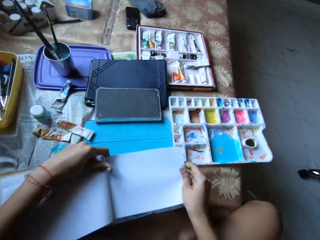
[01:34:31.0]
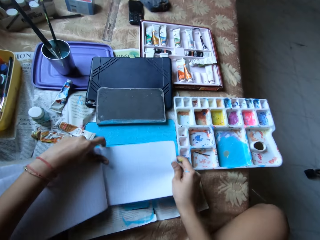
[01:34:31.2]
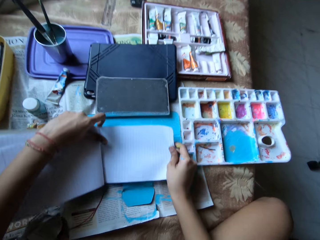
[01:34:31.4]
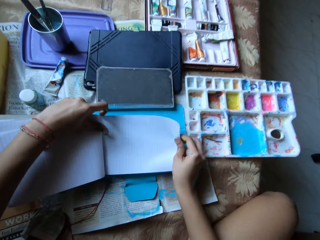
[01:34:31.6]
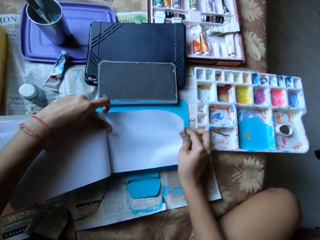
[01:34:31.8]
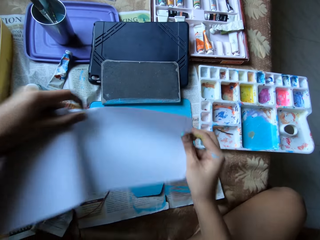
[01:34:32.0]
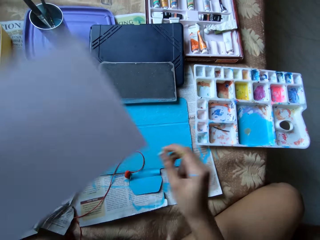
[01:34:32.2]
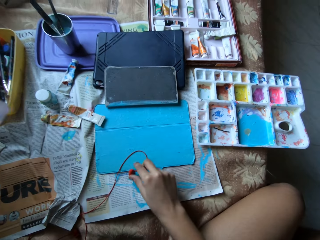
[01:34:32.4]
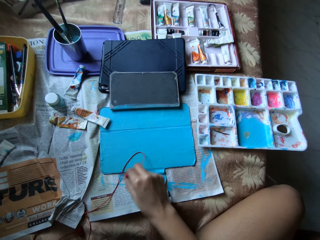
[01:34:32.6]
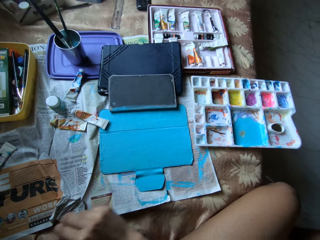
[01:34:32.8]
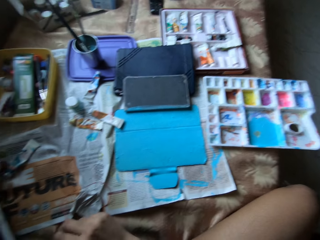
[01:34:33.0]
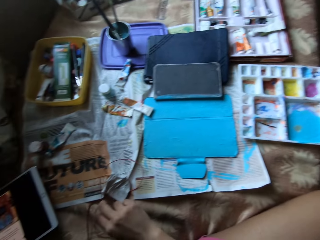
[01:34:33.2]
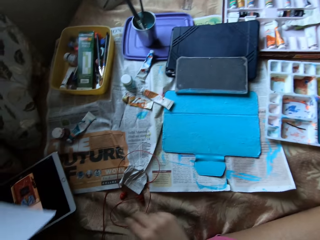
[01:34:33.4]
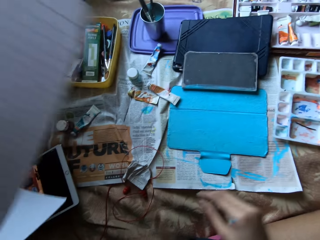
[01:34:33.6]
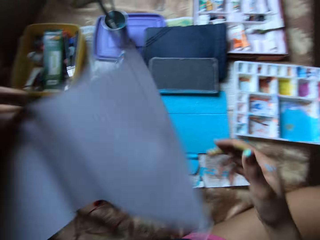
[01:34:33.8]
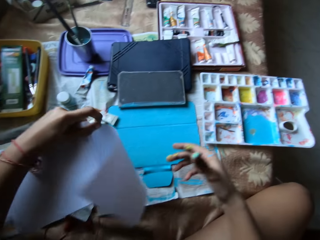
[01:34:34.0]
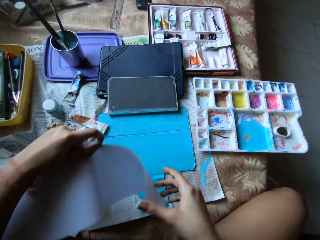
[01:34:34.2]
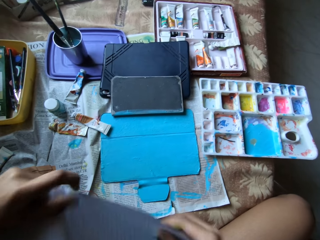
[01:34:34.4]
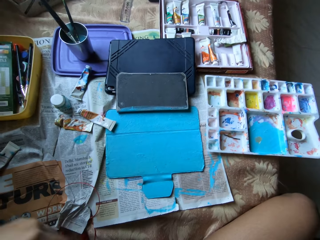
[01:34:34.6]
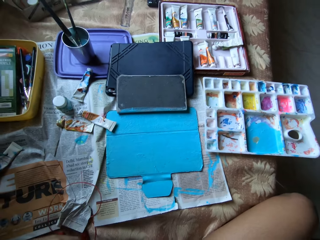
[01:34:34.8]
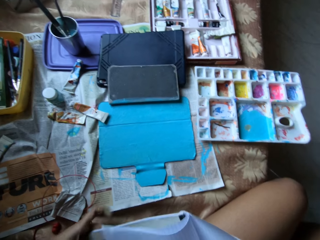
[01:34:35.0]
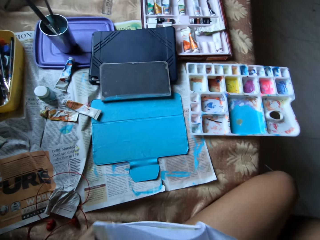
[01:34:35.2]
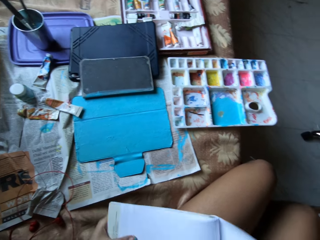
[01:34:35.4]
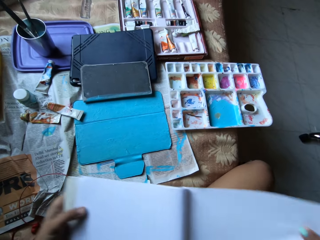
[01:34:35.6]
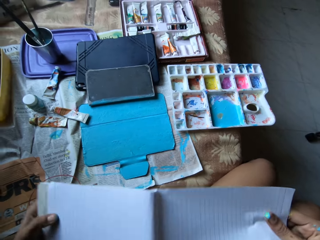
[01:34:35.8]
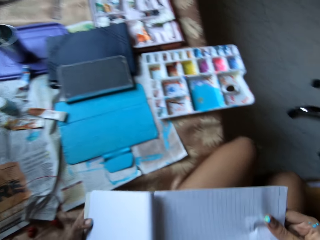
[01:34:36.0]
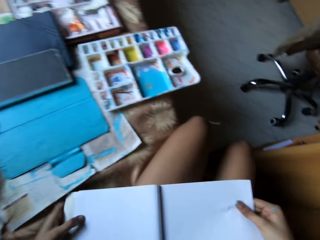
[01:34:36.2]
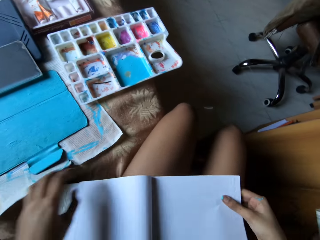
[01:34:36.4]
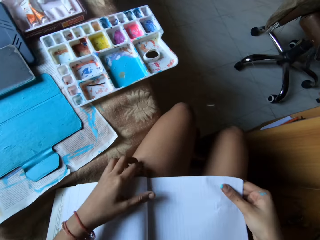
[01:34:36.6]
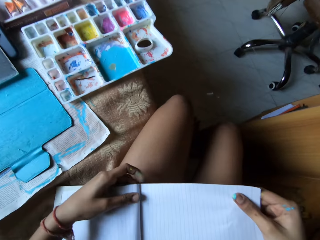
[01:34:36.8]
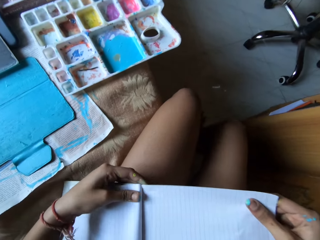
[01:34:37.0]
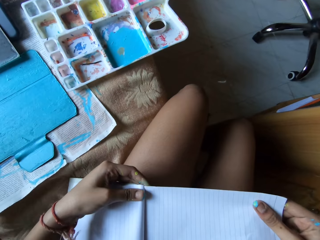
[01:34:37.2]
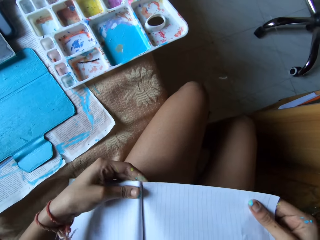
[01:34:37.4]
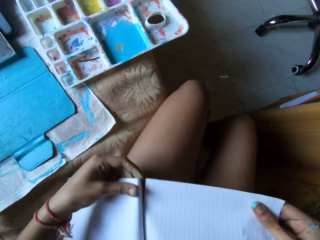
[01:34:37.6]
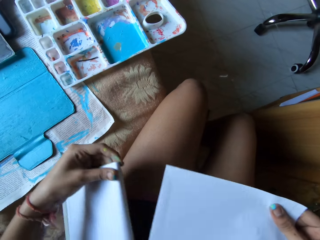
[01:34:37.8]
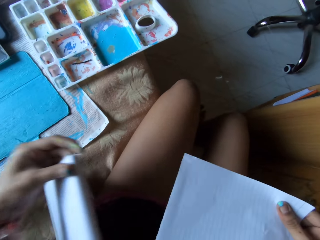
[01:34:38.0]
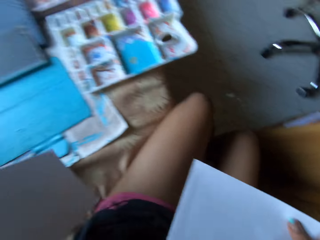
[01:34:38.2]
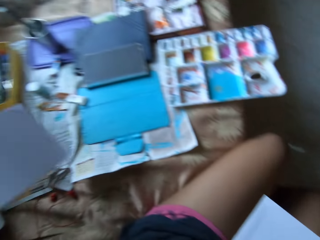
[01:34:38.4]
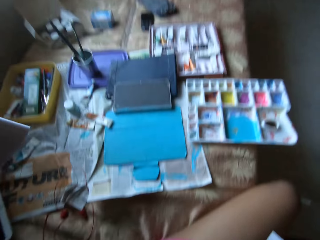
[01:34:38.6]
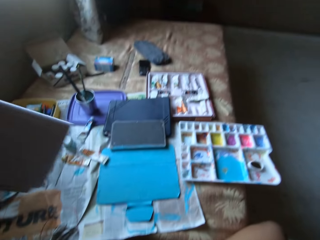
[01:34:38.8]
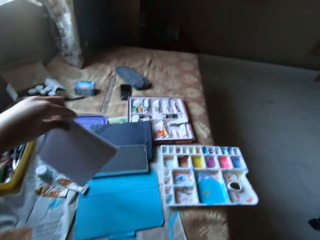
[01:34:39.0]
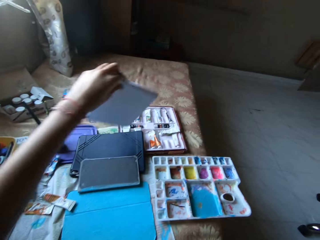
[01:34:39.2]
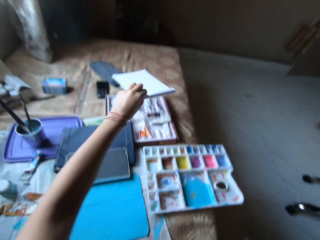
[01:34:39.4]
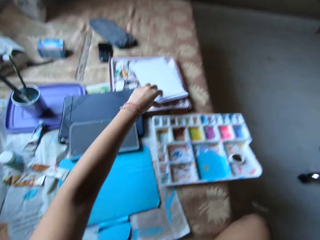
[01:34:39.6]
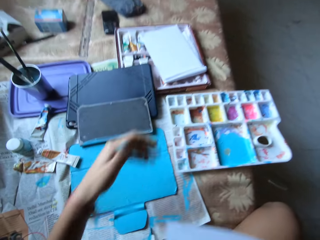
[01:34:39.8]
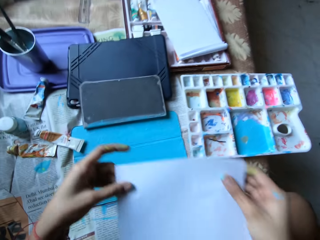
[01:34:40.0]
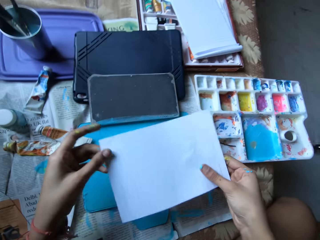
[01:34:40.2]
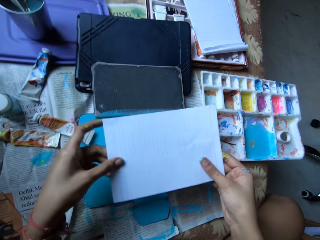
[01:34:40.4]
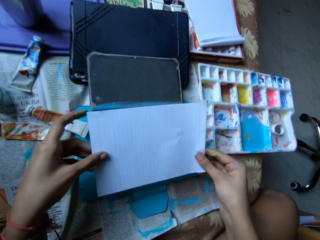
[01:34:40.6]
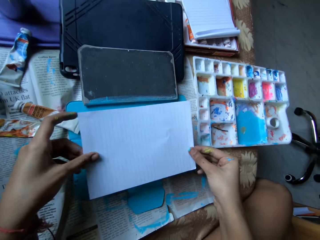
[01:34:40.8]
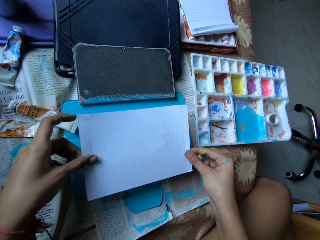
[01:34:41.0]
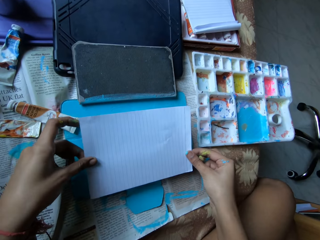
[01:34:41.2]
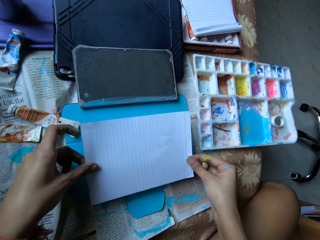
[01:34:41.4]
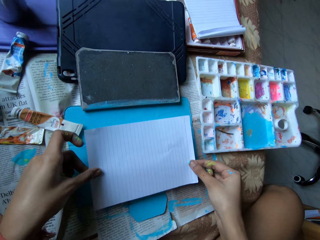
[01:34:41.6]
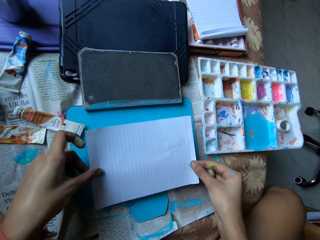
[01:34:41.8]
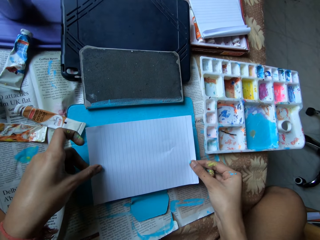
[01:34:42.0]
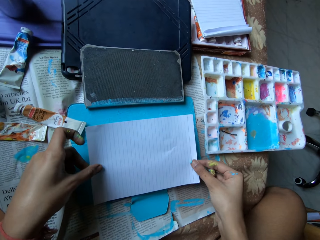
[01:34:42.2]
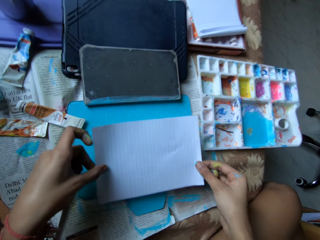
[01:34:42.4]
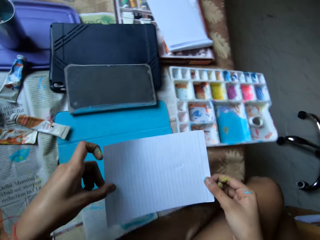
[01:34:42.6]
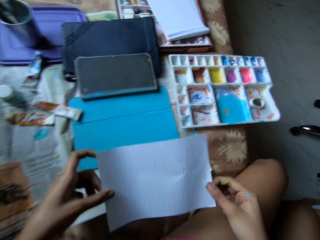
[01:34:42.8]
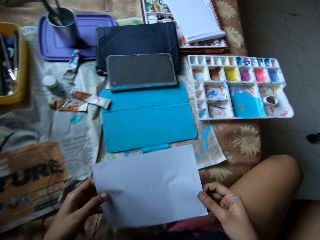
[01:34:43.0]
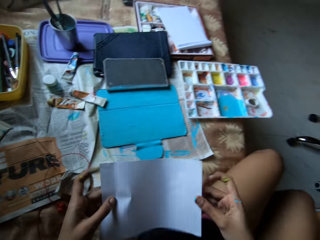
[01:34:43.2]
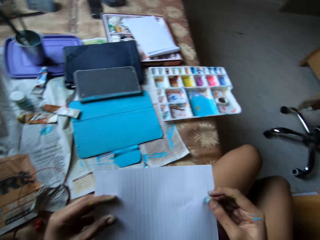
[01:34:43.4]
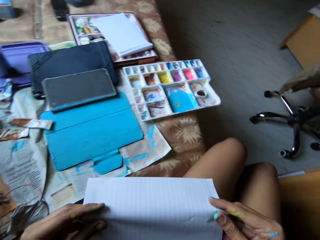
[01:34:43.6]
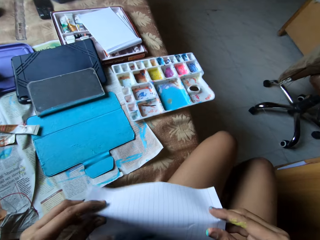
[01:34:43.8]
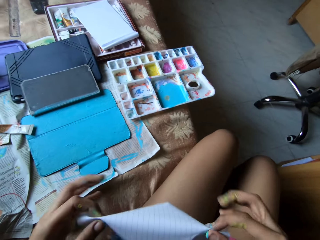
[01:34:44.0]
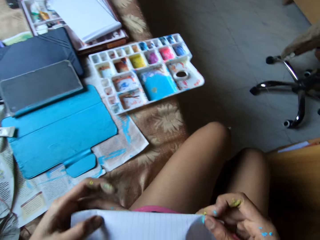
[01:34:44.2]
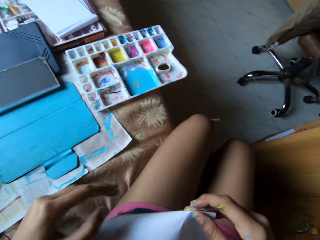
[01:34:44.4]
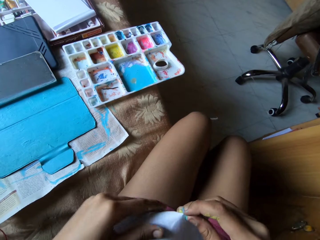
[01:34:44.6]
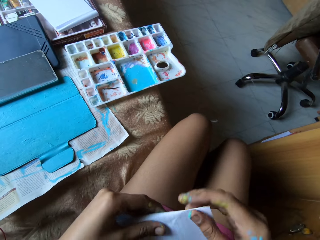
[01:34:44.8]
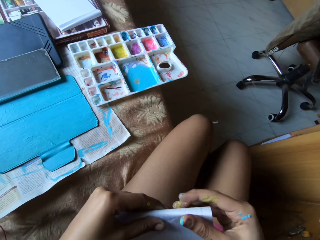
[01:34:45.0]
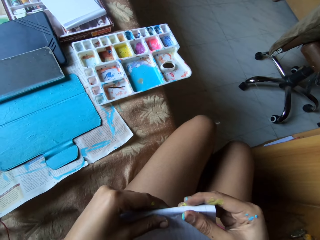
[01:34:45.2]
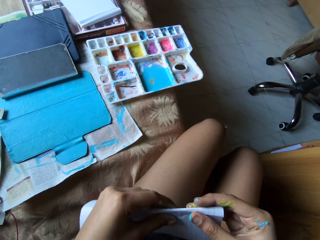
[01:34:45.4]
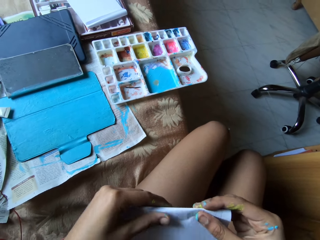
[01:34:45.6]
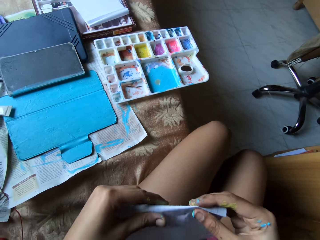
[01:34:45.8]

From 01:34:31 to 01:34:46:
The camera wearer shifts the paint palette on the bed with her right hand. She places the book on the tablet pouch with her hands, and moves an earpiece from the tablet pouch to the bed with her right hand. She holds the book with her hands. She places the book on her lap with her hands. She detaches the page of the book with her hands. She drops the book on the box of paint tubes with her left hand. She holds the page of the book with her hands. She places the page of the book on the tablet pouch with her hands. She measures the paper on the notebook cover. She folds the page of the book with her hands.

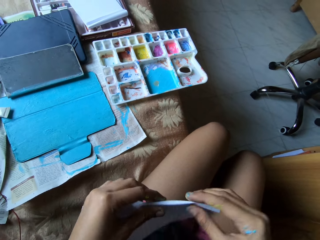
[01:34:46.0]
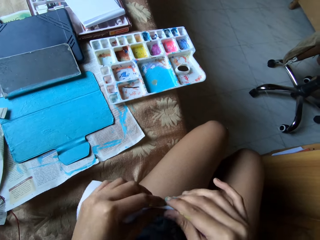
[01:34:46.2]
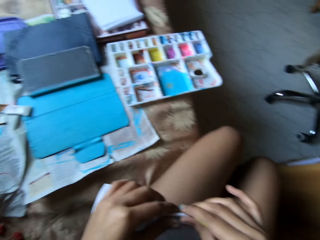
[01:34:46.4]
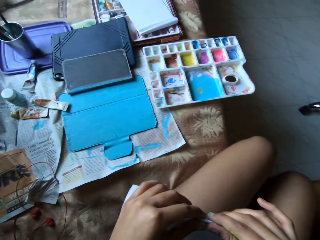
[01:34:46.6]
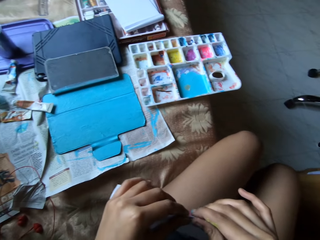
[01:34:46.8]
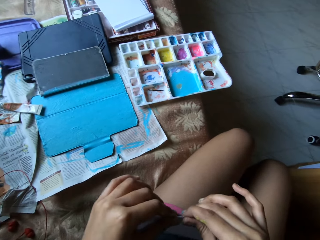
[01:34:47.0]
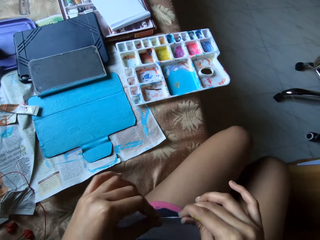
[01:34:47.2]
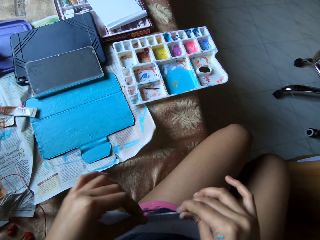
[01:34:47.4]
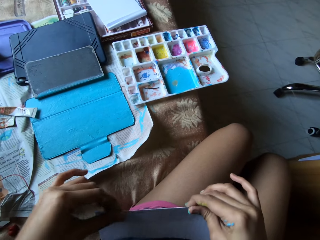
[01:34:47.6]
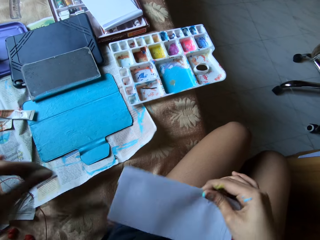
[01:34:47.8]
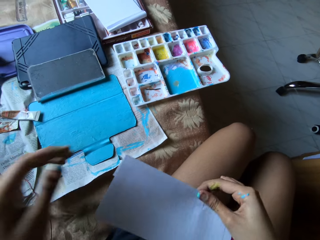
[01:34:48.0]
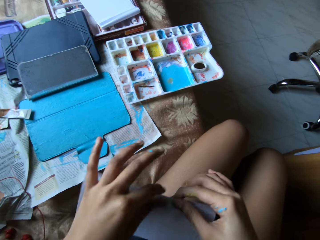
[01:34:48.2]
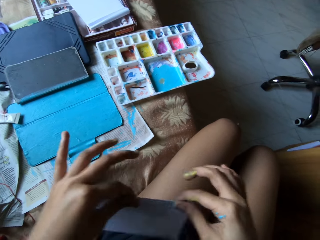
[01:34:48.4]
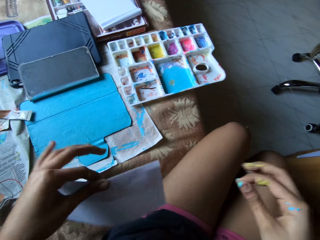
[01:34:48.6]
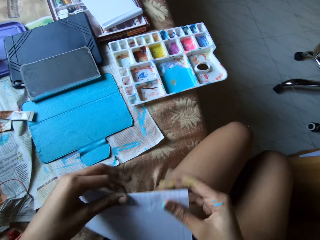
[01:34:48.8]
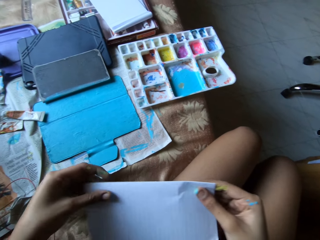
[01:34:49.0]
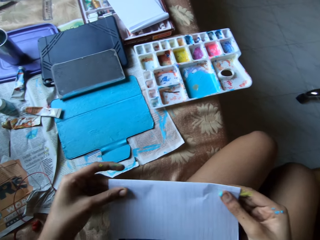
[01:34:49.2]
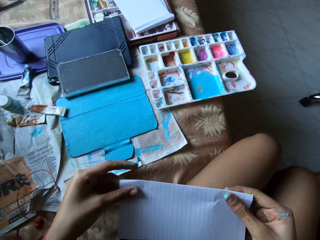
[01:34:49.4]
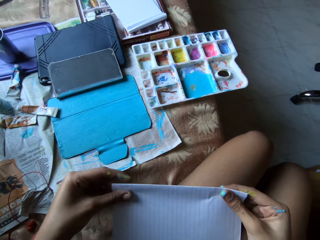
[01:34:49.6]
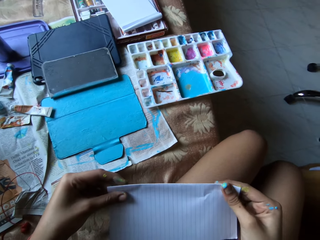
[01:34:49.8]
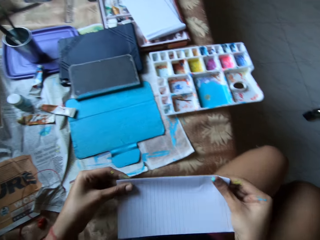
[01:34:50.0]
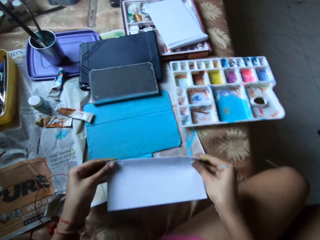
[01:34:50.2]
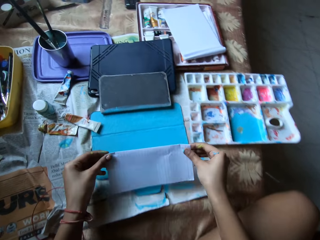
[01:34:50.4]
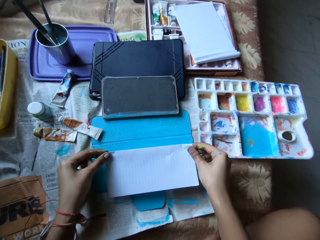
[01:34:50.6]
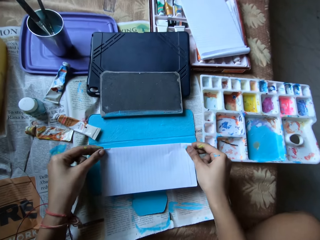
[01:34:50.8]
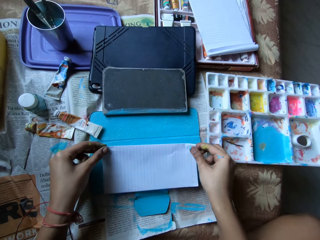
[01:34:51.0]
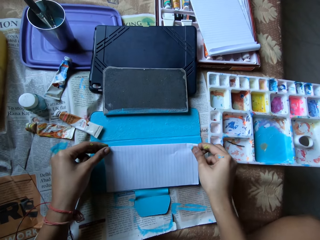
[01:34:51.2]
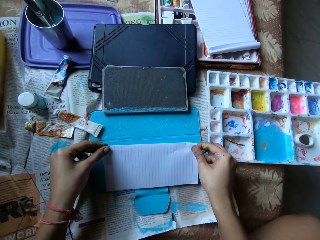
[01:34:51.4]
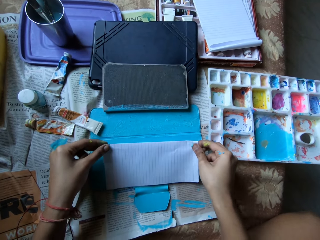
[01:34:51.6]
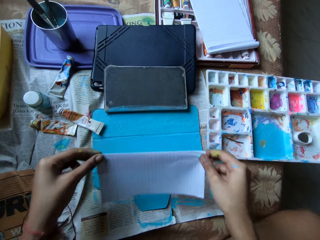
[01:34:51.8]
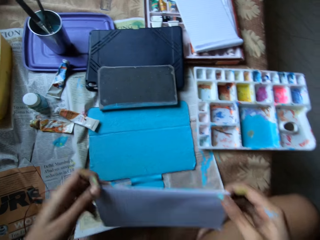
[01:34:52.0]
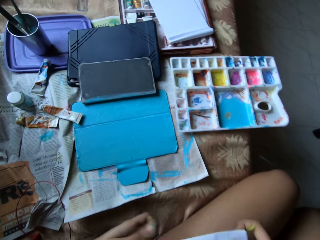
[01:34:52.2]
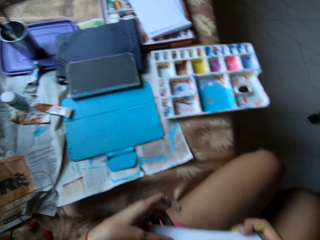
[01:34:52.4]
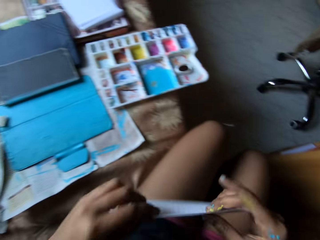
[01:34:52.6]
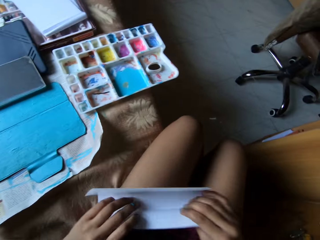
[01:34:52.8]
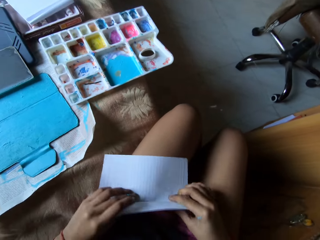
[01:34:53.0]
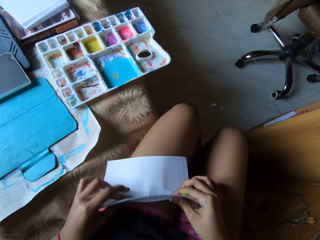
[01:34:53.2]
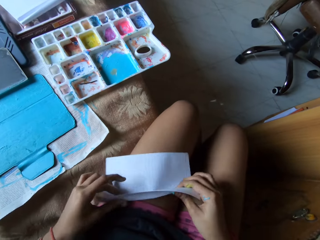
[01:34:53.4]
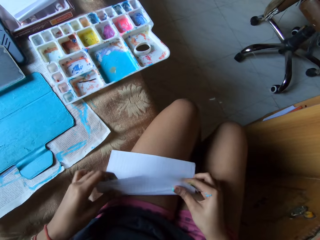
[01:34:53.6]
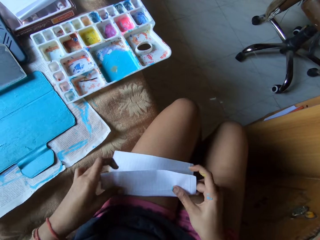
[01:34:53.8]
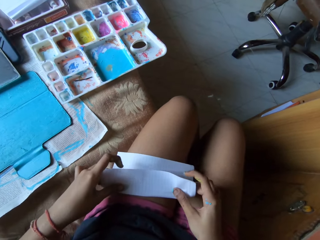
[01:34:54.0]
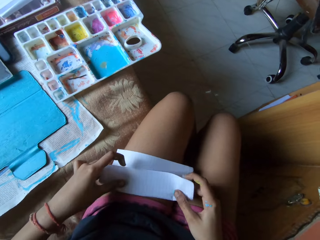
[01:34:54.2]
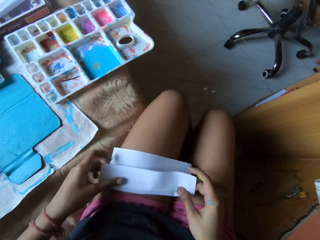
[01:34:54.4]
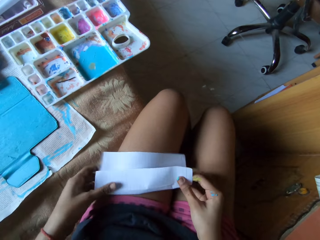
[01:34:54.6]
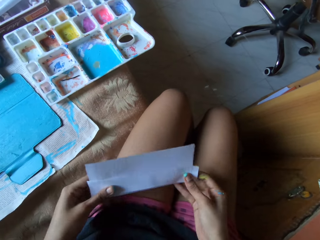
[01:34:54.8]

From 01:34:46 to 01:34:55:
The camera wearer makes a crease on the sheet of paper with both hands. She places the sheet of paper on the tablet case with both hands. She measures the tablet with the paper. She unfolds the sheet of paper with both hands. She places the sheet of paper on her thighs with both hands, and folds the sheet of paper with both hands.
